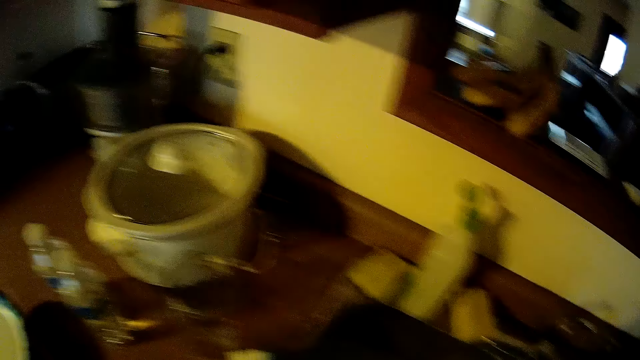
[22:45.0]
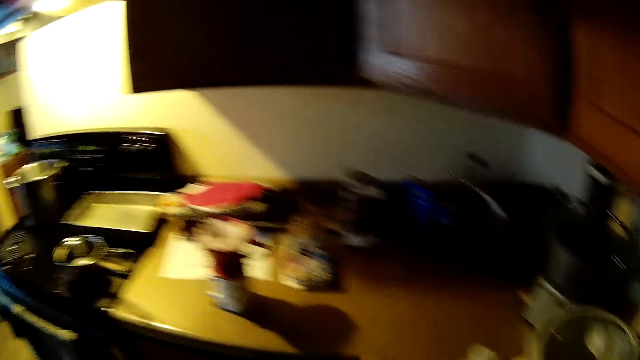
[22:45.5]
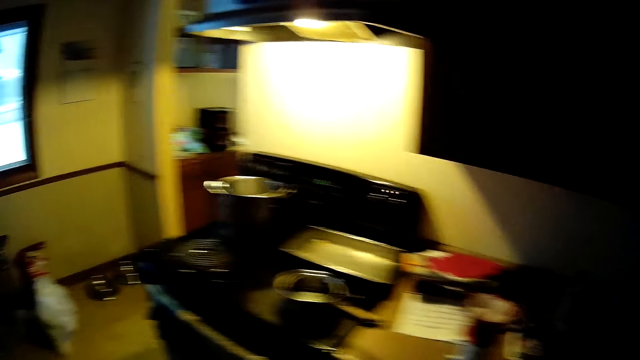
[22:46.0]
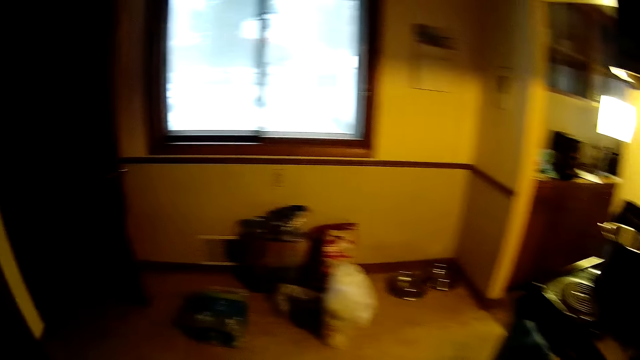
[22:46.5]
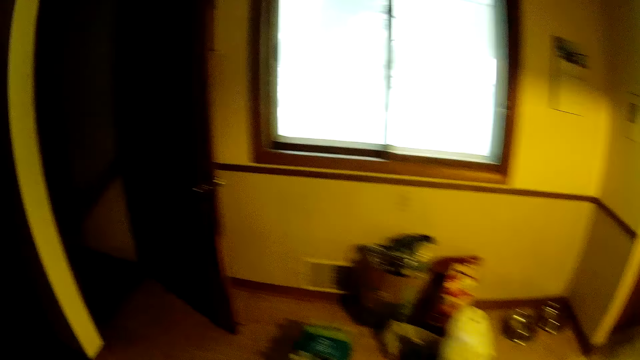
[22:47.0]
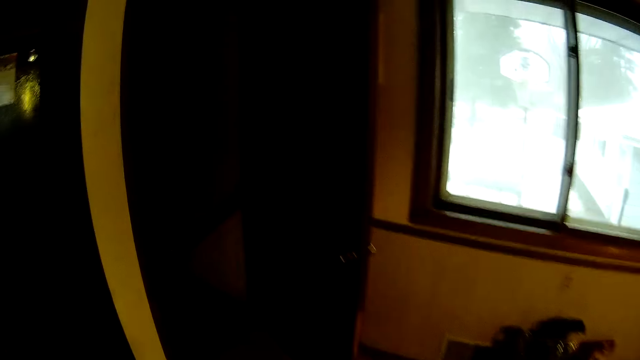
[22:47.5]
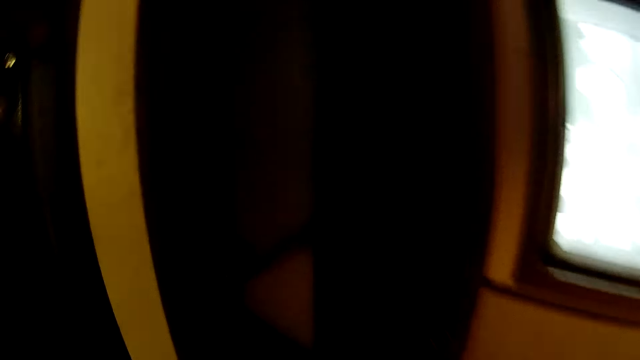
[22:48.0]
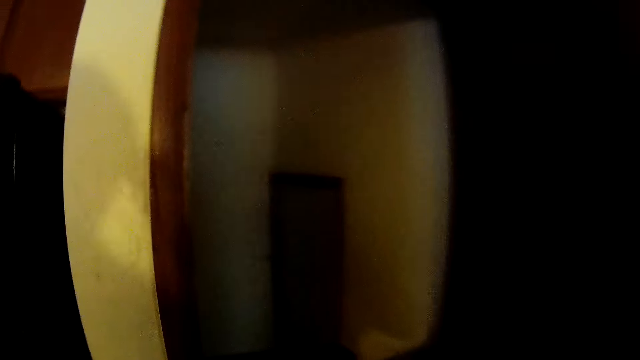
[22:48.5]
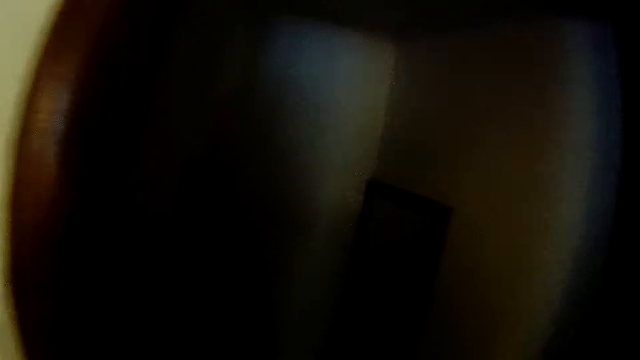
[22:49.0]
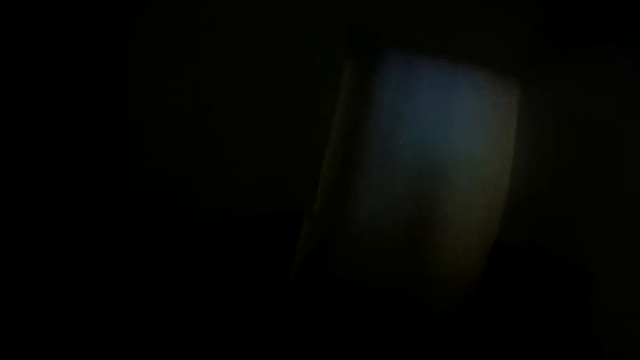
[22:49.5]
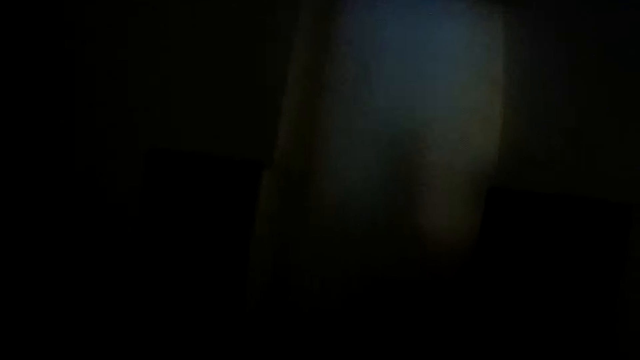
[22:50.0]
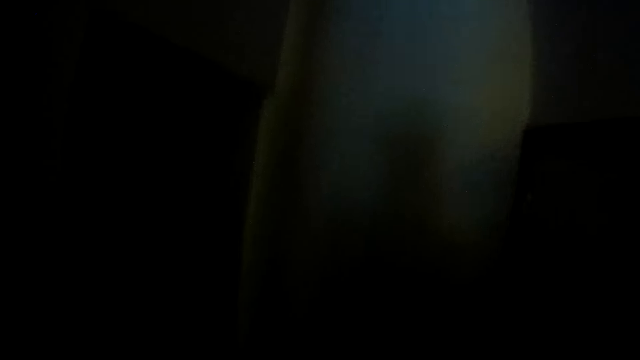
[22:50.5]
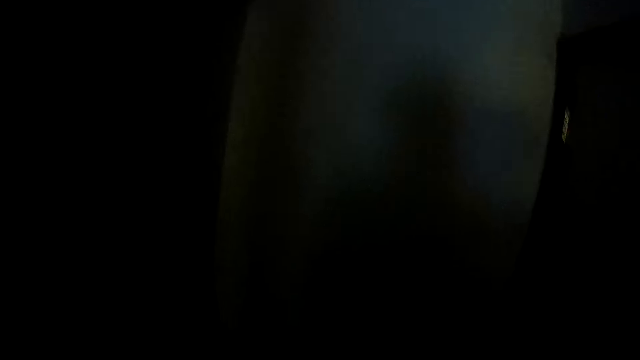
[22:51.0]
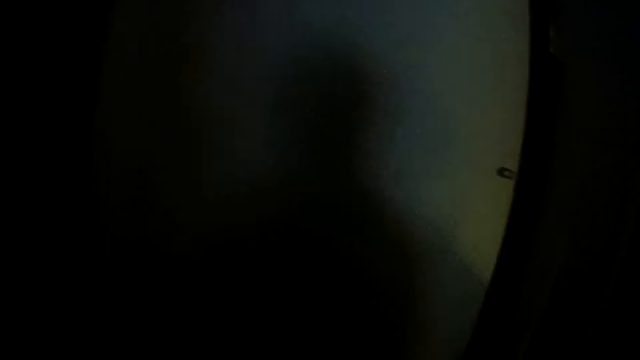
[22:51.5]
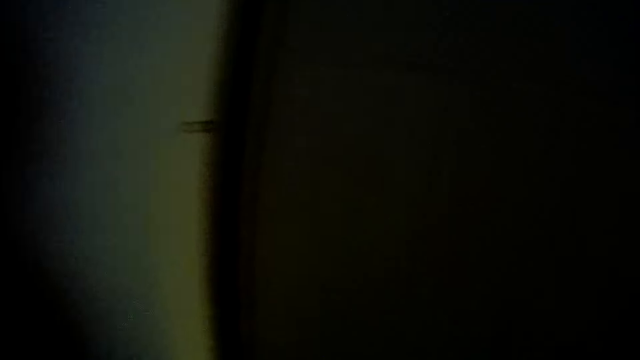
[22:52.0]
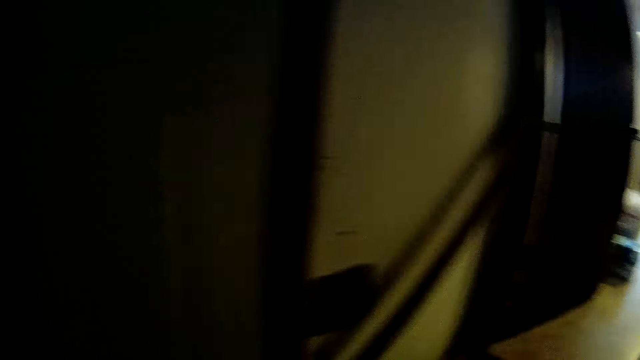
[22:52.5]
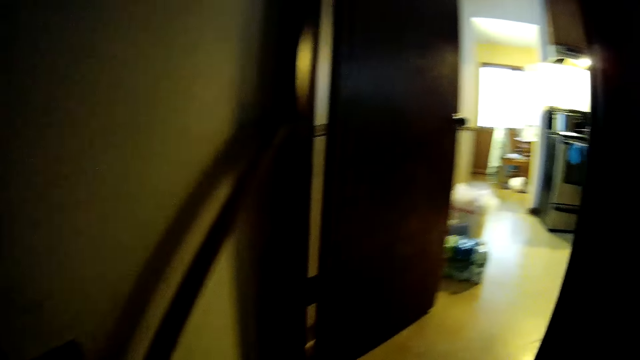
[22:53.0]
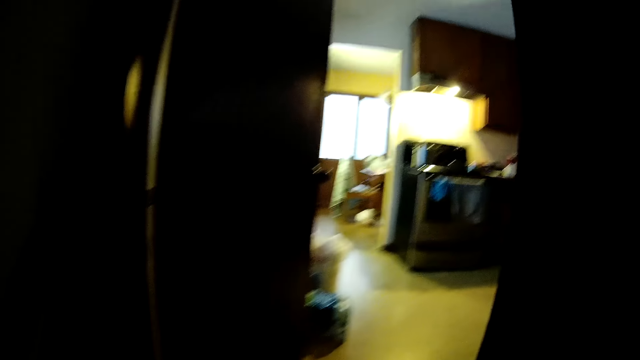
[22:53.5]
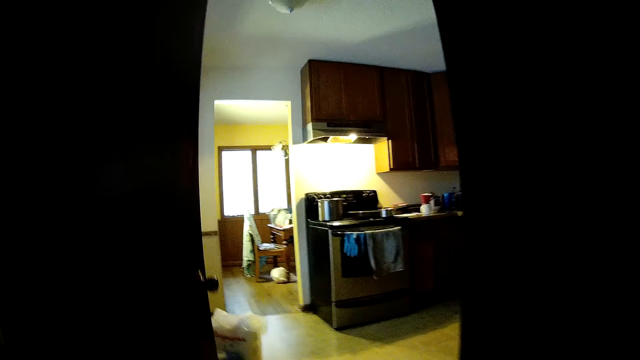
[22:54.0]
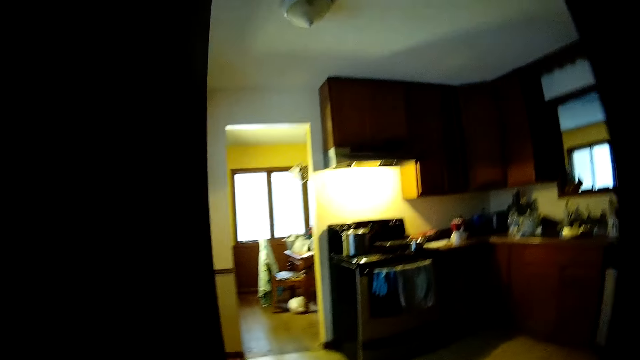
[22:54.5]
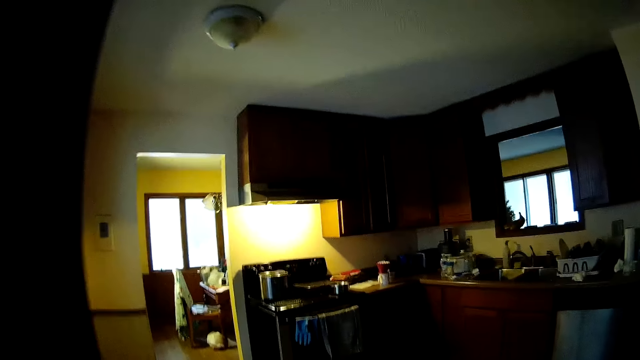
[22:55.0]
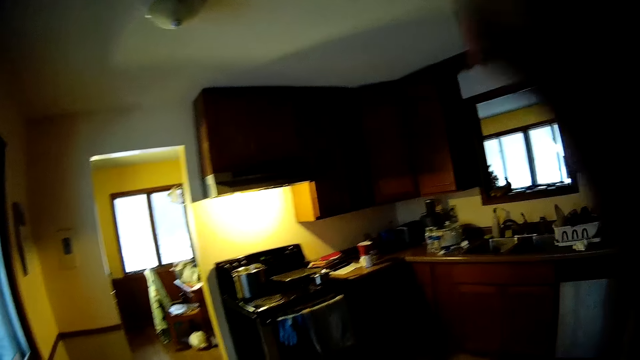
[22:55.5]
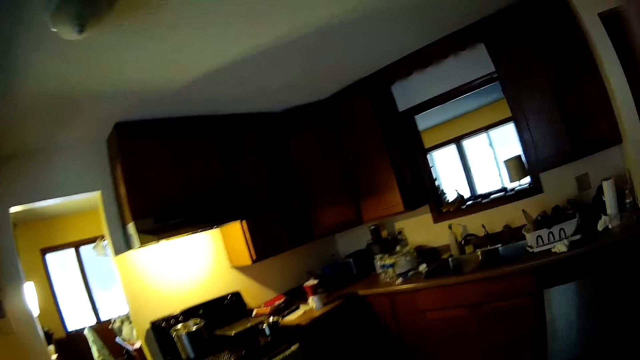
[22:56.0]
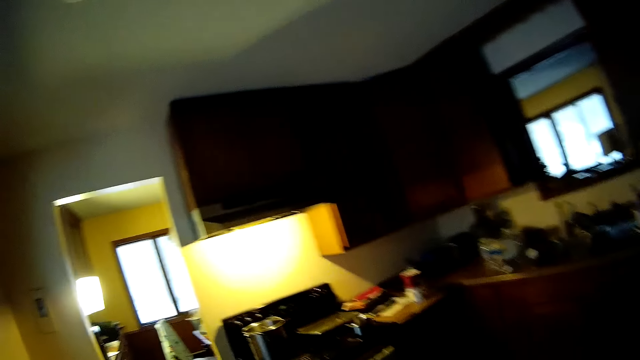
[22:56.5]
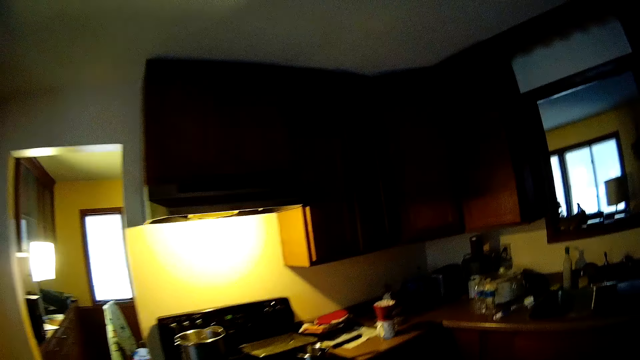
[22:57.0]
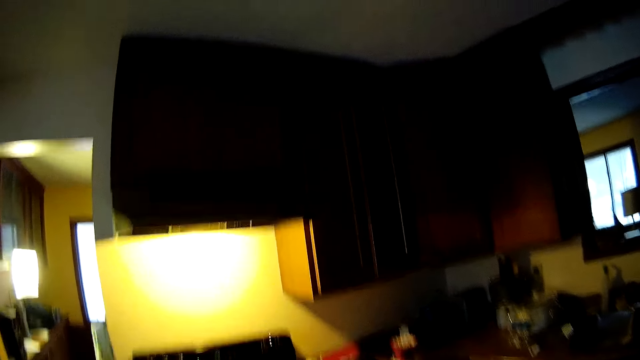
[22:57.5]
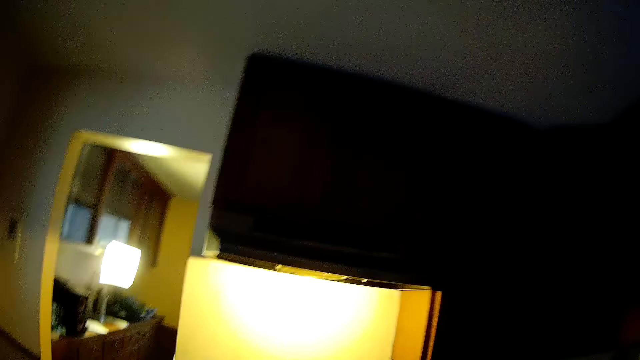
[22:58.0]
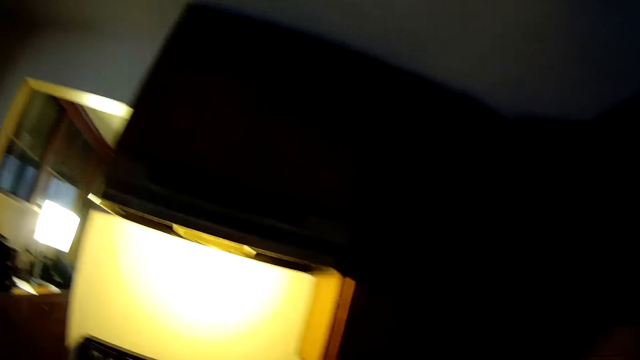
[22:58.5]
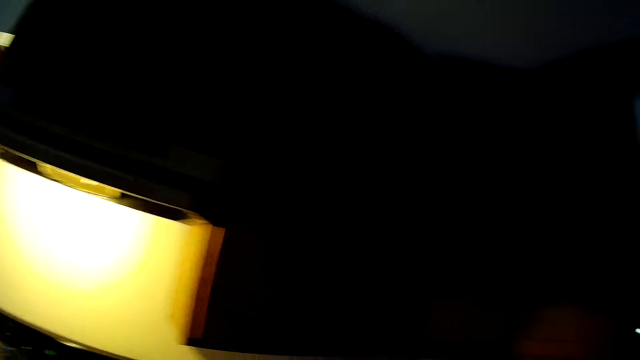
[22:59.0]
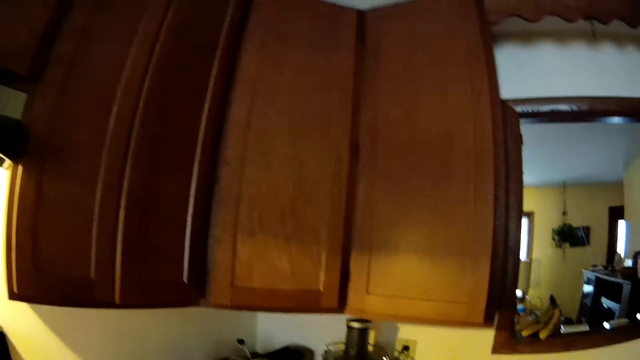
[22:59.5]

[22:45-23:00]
The camera wearer walks around the kitchen. They walk out of the kitchen. They walk down a flight of stairs. They walk around the house. They walk up a flight of stairs. They adjust the camera. They walk around the house. They walk around the kitchen.

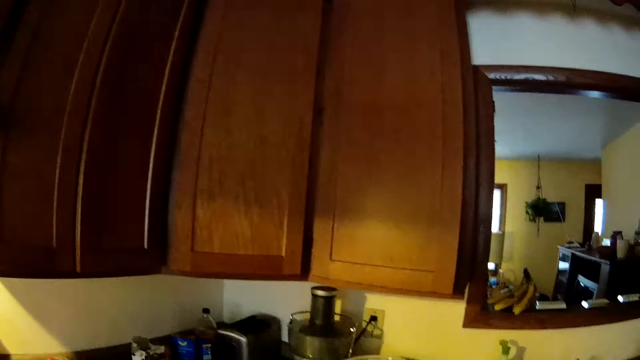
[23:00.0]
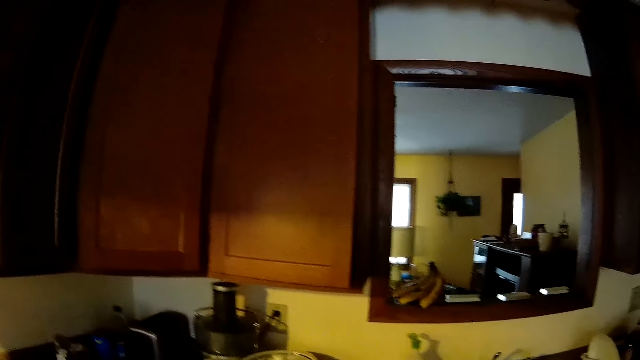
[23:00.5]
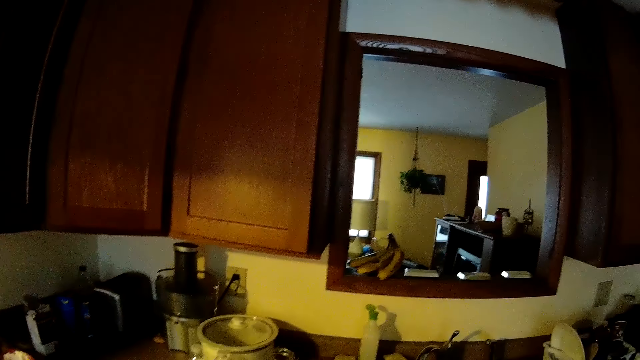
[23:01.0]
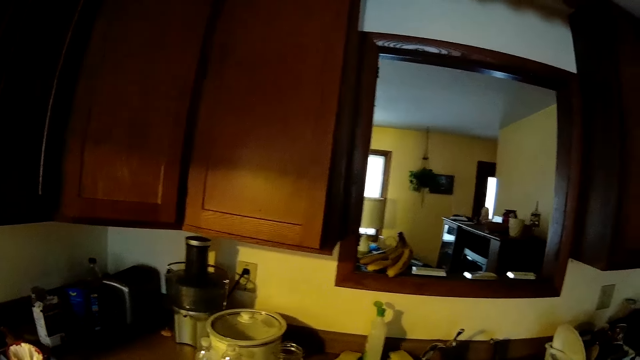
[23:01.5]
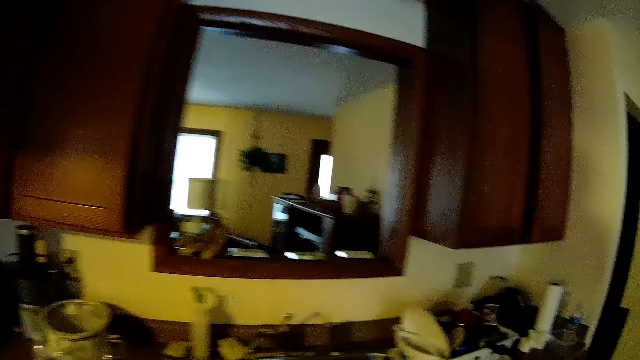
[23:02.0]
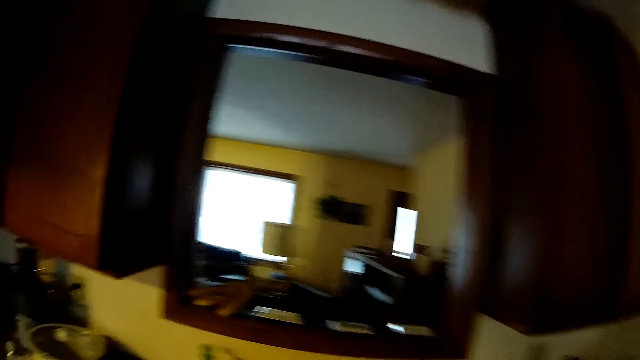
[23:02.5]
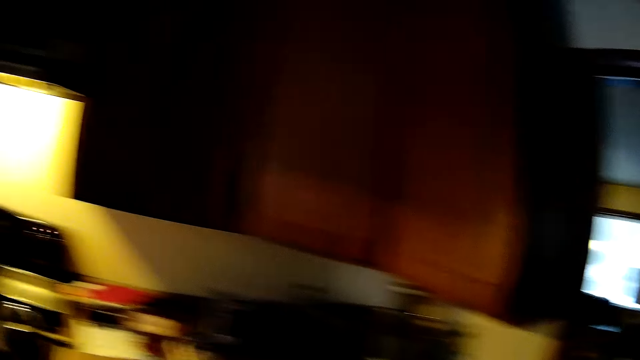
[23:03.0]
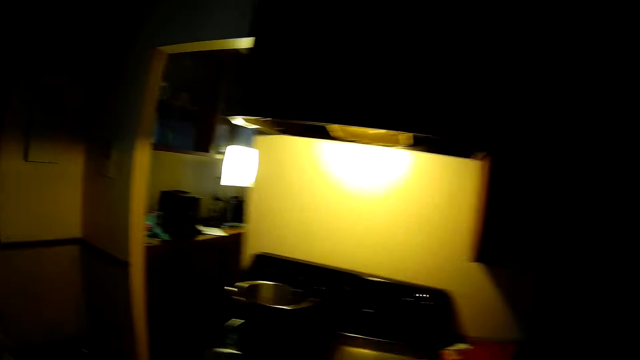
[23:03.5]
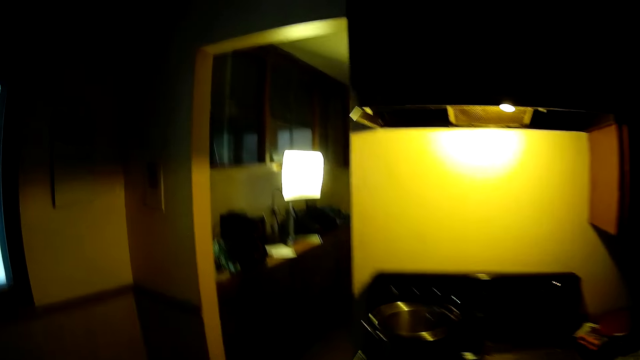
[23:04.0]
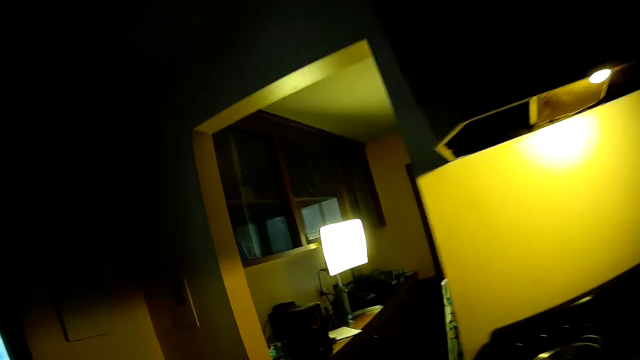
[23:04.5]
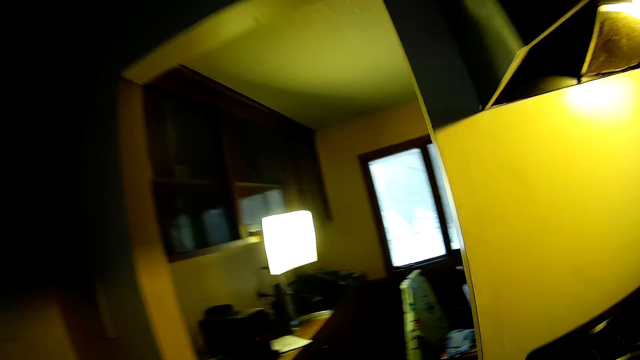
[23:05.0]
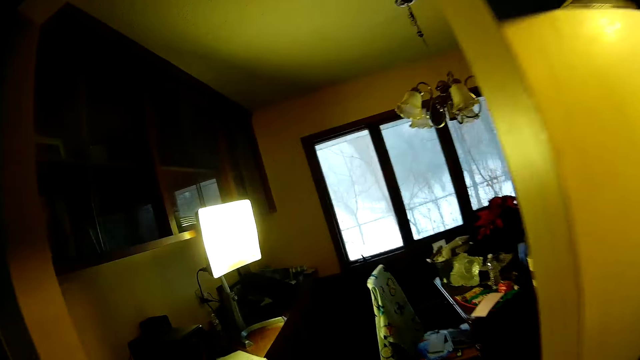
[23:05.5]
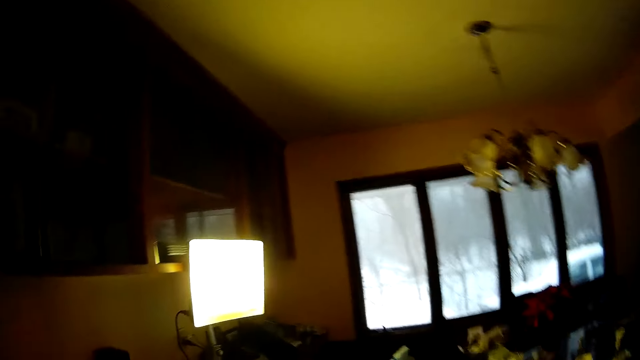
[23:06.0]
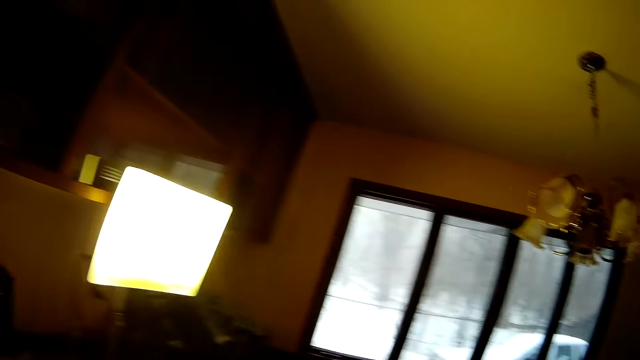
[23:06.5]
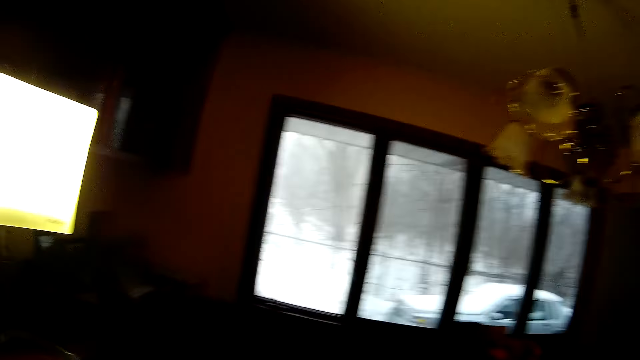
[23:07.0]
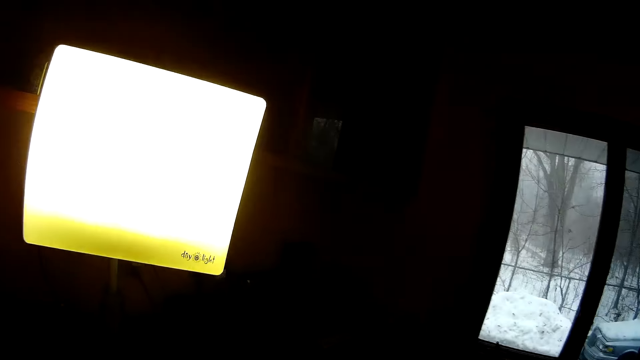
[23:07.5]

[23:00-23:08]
The camera wearer walks out of the kitchen.
